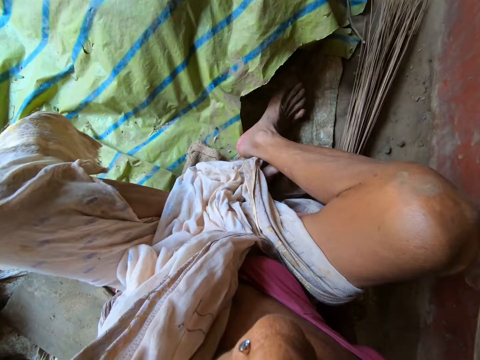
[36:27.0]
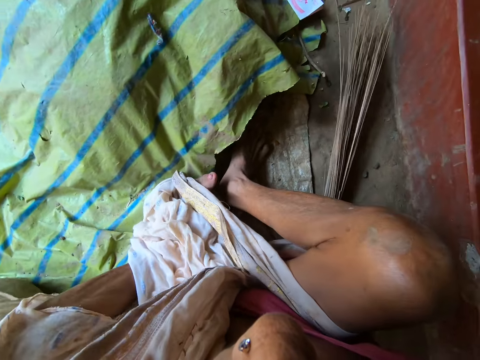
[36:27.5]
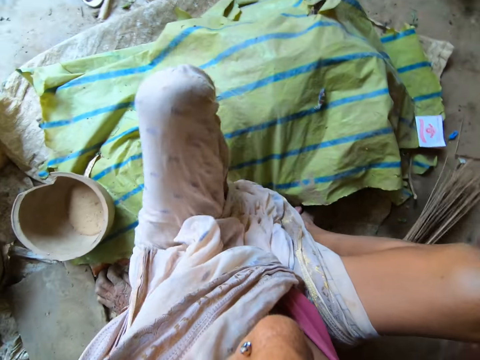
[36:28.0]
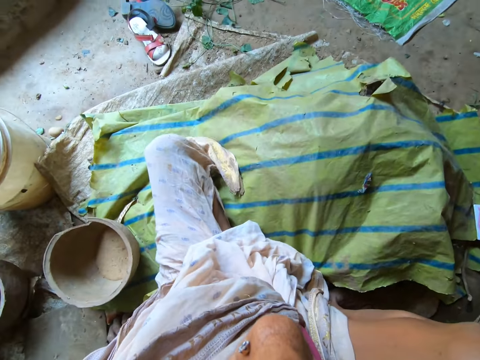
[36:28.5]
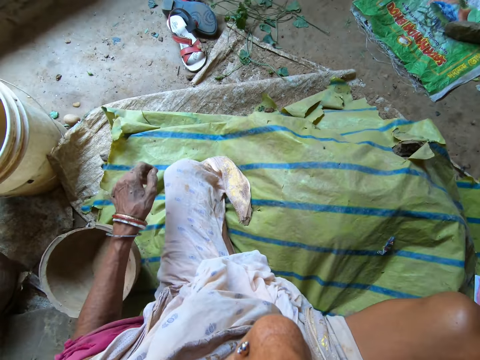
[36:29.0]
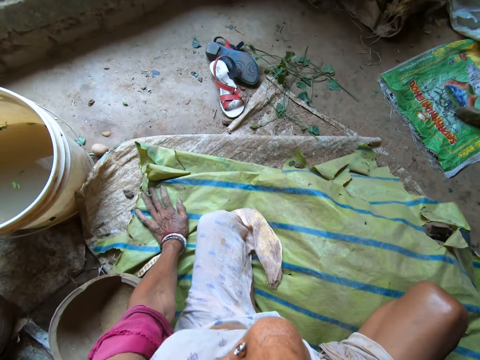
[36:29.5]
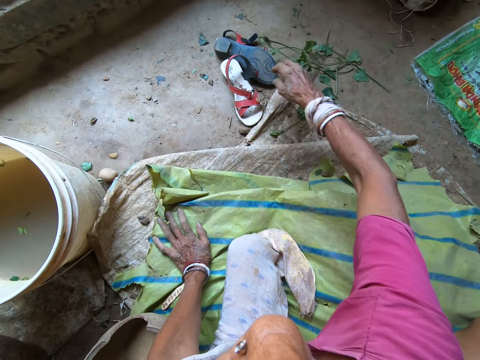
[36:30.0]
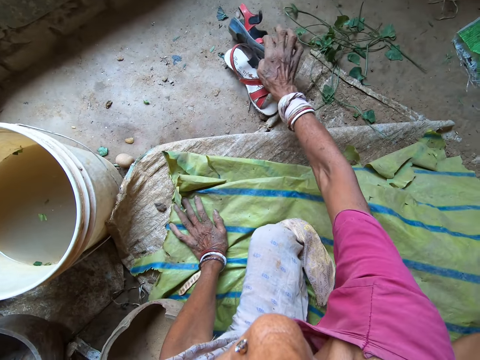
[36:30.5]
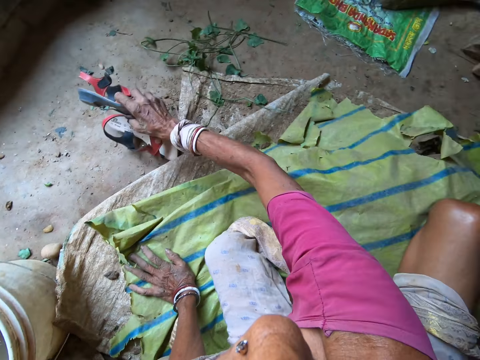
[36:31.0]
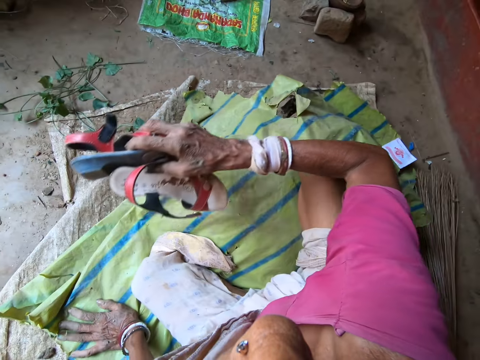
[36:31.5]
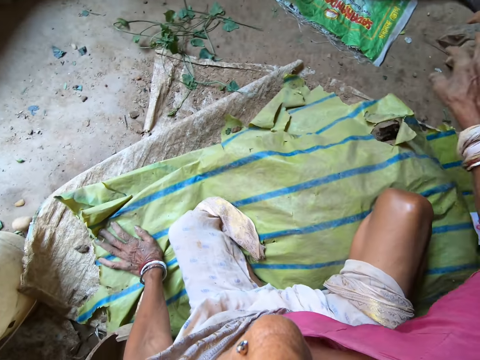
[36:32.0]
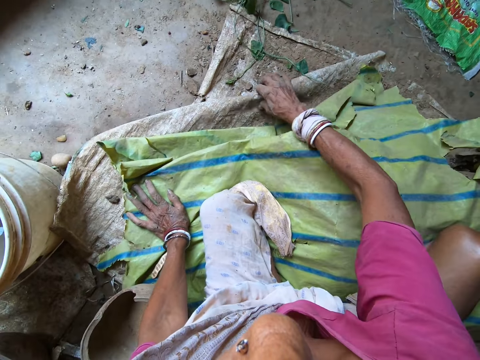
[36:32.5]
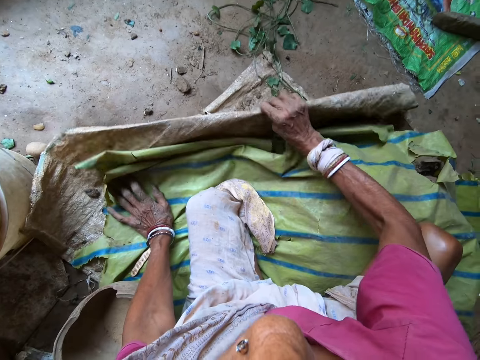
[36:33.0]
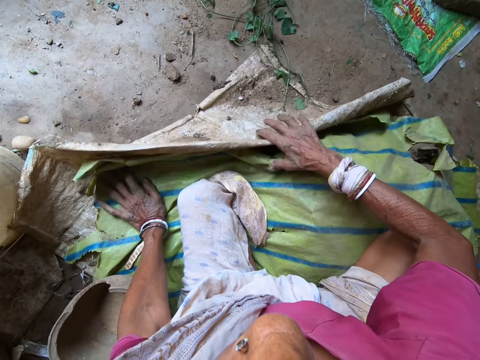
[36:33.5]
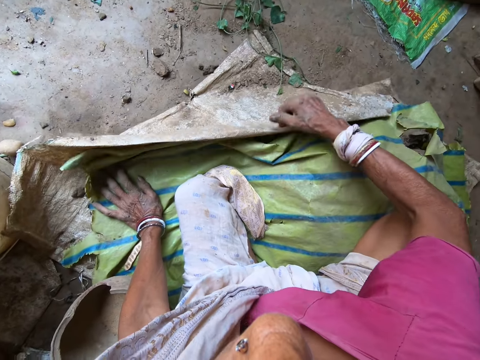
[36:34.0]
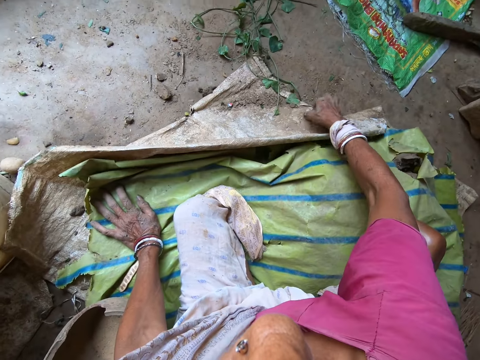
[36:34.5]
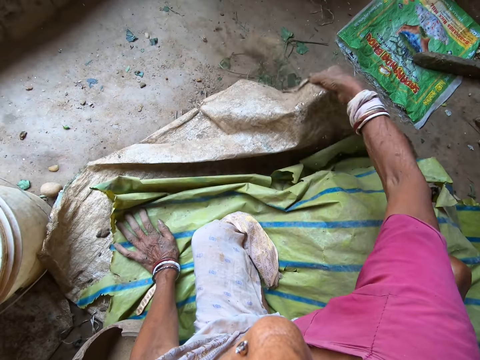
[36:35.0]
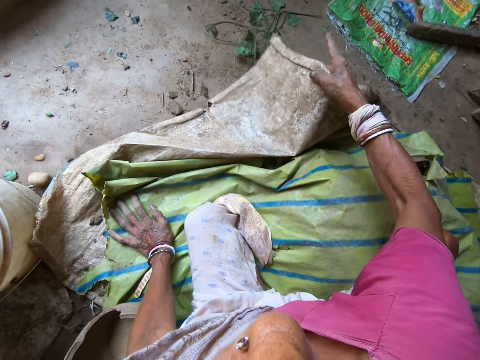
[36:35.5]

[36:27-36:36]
The camera wearer moves around. She picks a pair of sandals from the ground with her right hand. She throws the sandals in her right hand on the ground. She shakes off dirt on a sack bag on the ground with her right hand.

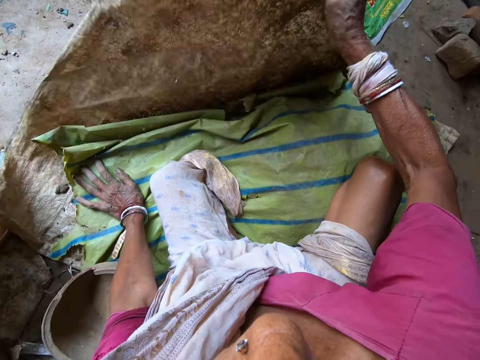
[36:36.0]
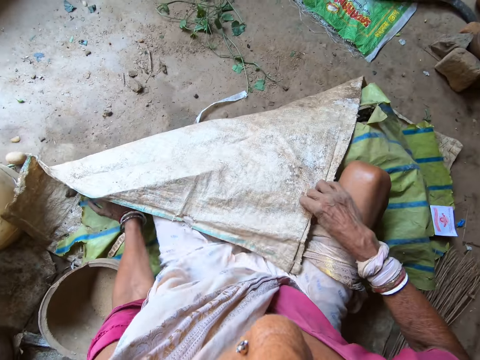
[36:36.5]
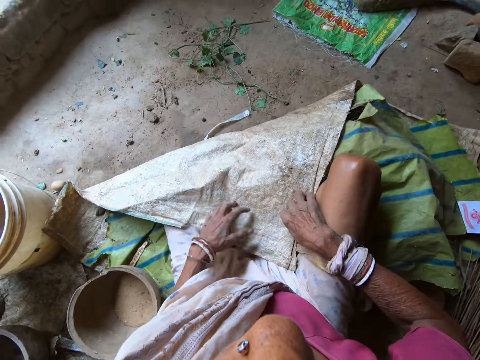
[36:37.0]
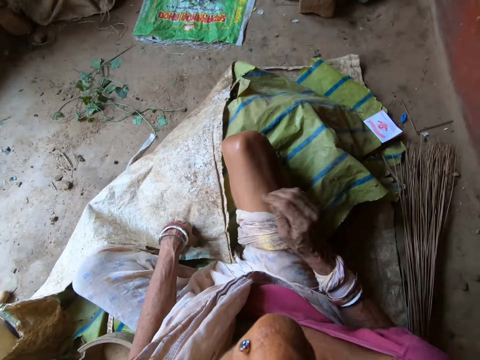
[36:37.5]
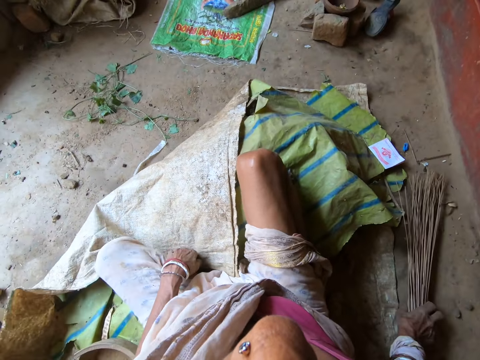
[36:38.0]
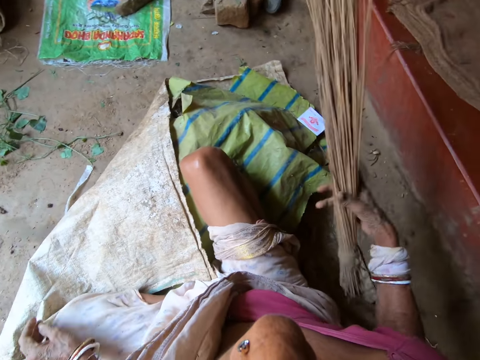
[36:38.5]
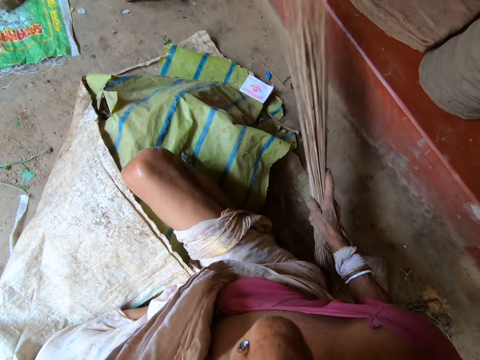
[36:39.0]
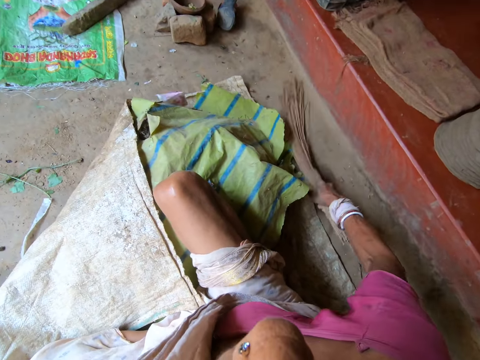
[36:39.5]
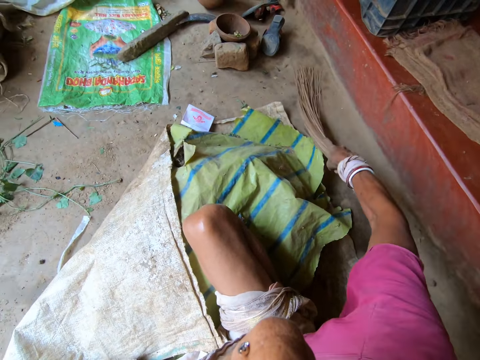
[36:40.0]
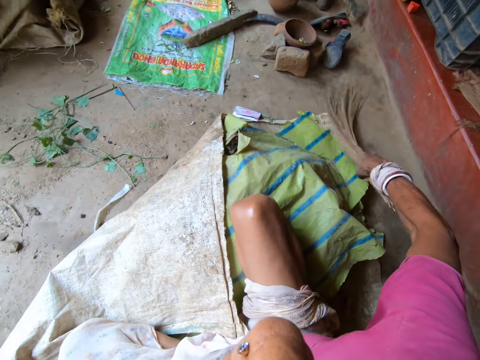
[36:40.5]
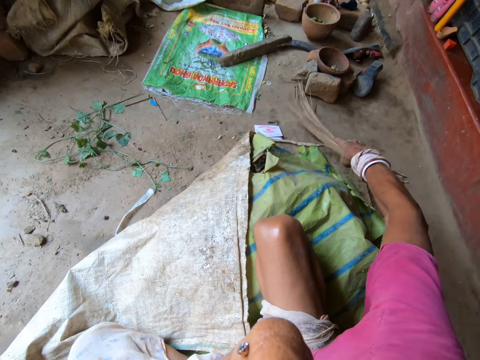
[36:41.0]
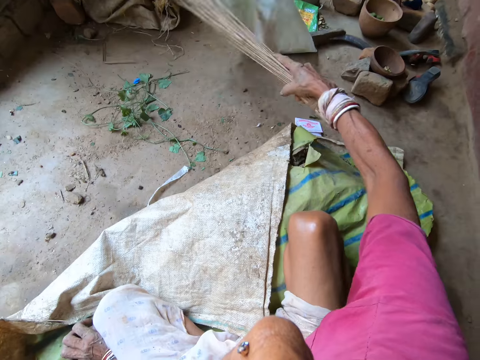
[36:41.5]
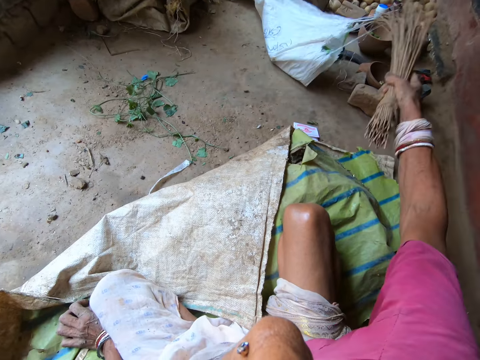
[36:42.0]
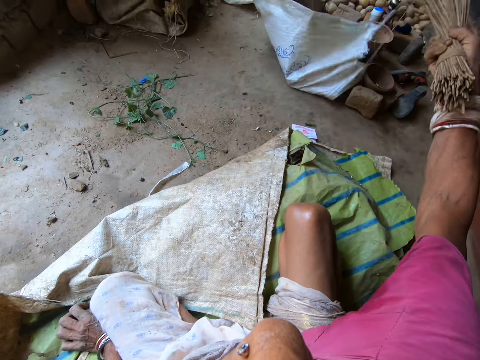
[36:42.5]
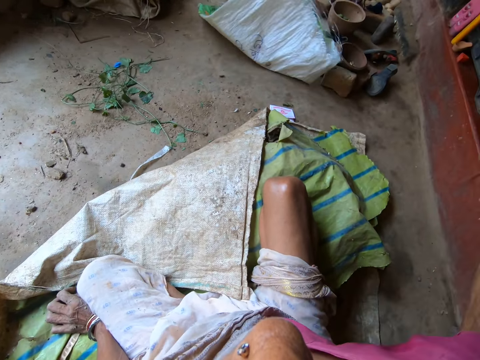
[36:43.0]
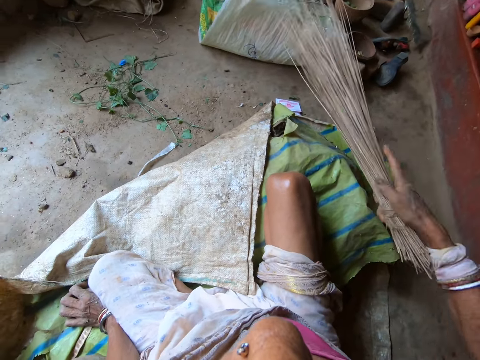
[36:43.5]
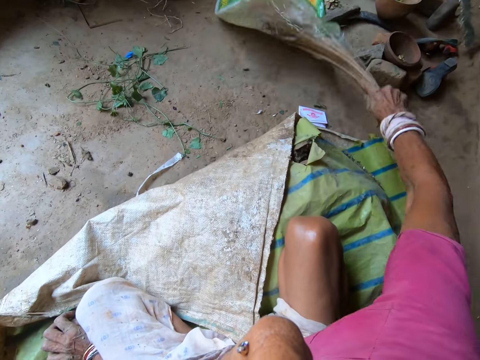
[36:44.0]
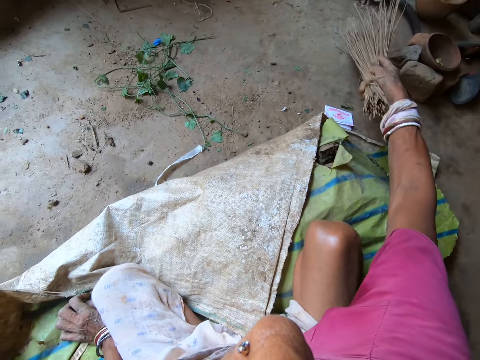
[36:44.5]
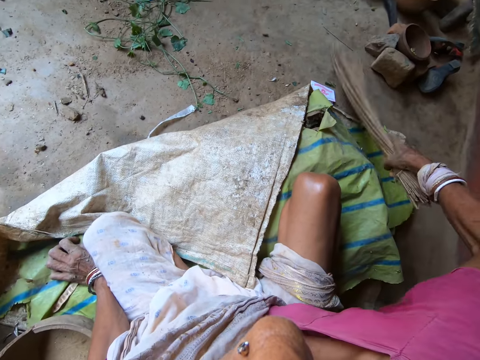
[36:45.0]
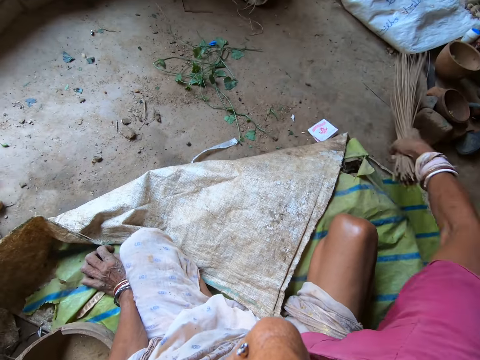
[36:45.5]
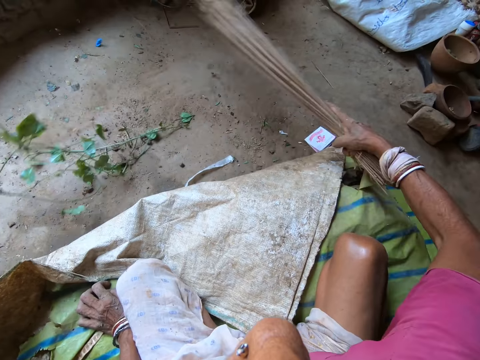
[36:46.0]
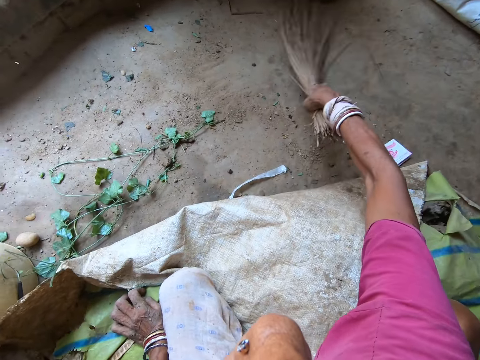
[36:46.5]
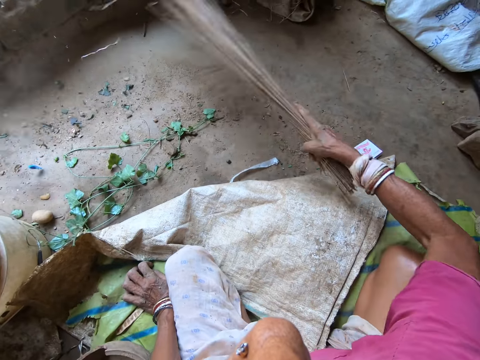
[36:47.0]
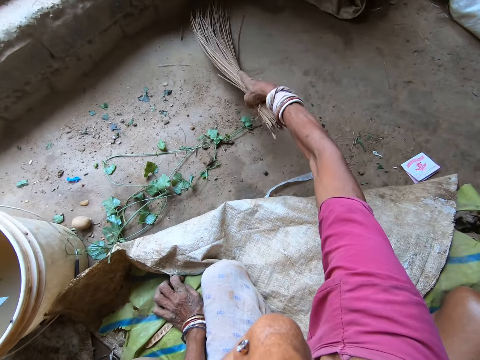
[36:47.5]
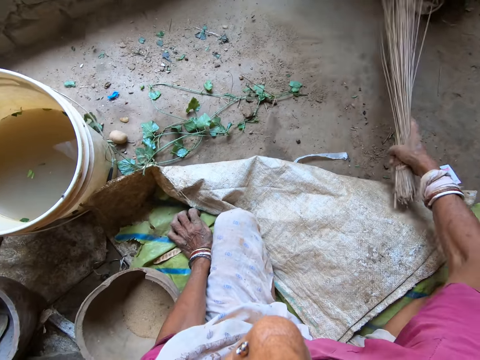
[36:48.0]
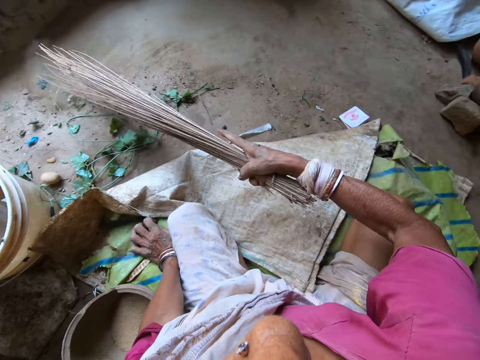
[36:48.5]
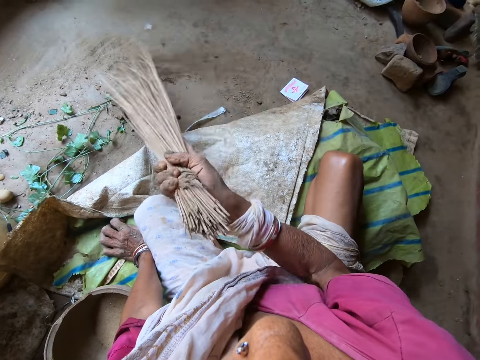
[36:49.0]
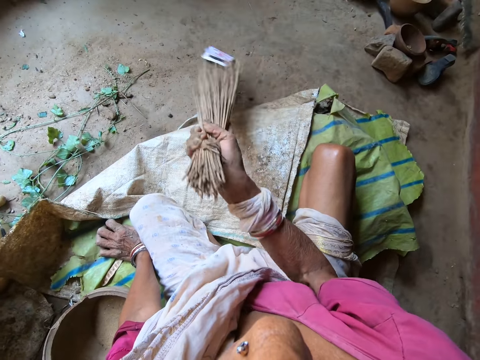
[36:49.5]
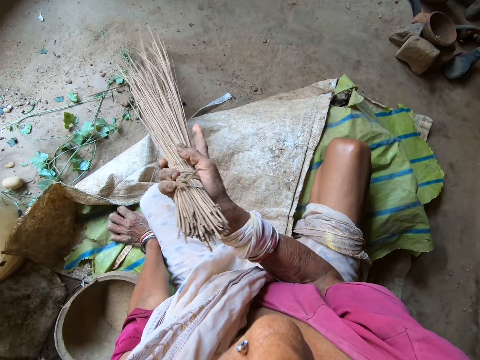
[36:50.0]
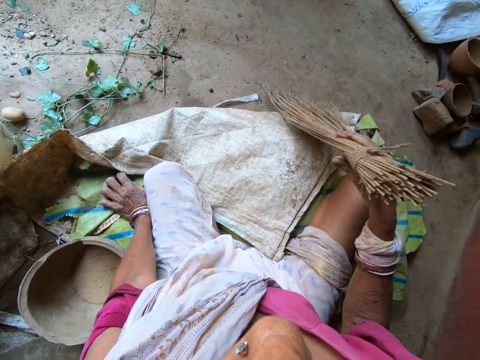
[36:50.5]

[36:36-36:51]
The camera wearer folds the edge of the sack bag with her right hand. She picks the broom from the ground with her right hand. She sweeps dirt on the ground with the broom in her right hand. She pulls the broom in her right hand from the sack bag on the ground. She pushes the sack bag on the ground with the broom in her right hand. She sweeps dirt on the ground with the broom in her right hand. The man interacts with the camera wearer.

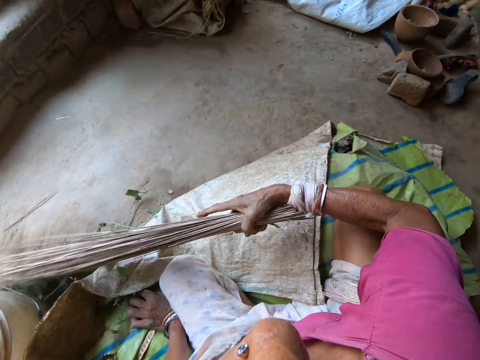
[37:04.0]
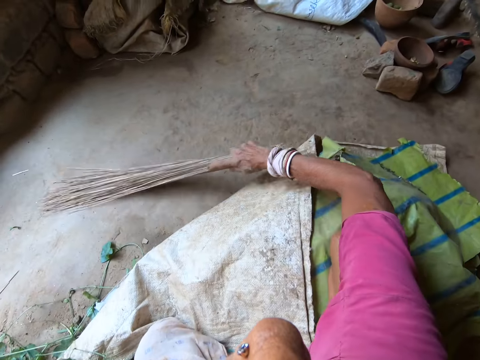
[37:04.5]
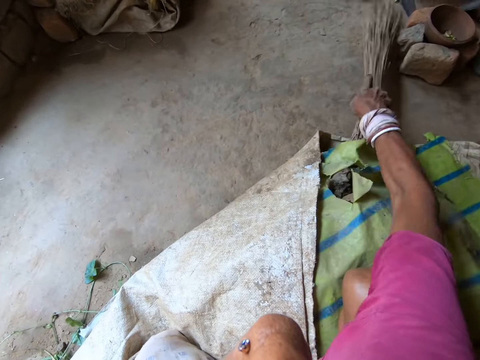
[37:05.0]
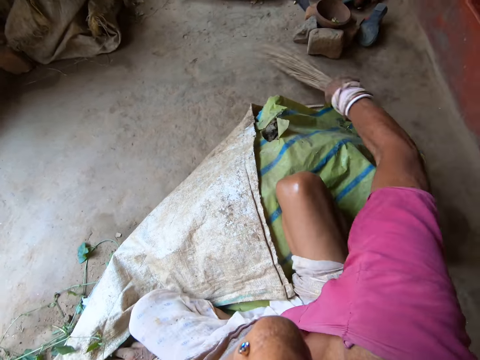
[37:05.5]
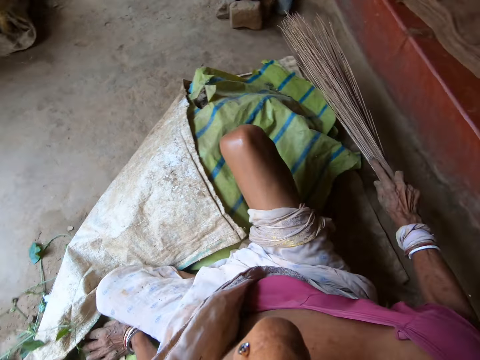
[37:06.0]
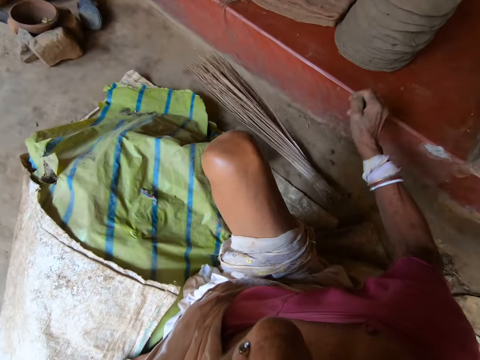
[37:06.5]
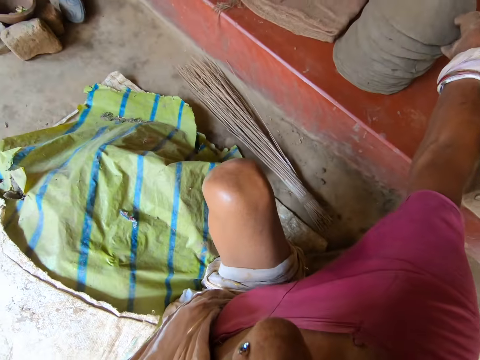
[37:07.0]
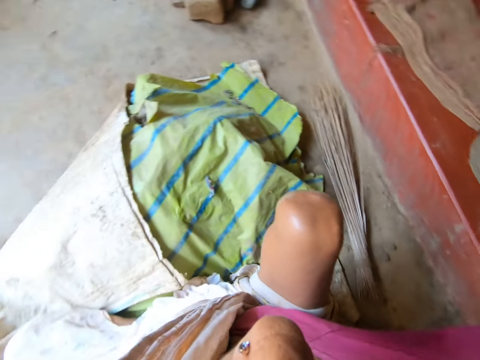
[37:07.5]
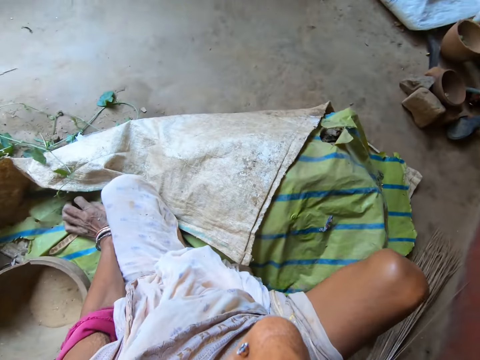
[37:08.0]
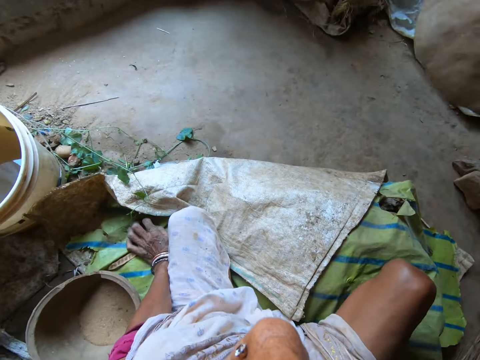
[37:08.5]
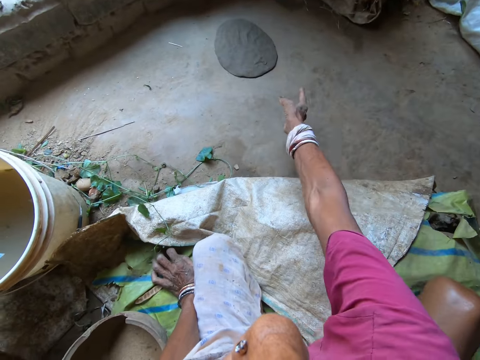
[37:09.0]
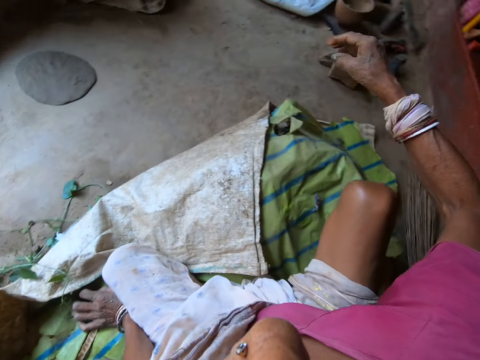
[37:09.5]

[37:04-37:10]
The camera wearer drops the broom in her right hand on the ground. She picks a piece of moulded clay from the concrete deck with her right hand. She drops the piece of moulded clay in her right hand on the ground.
